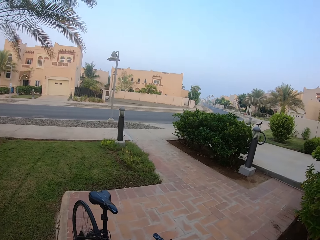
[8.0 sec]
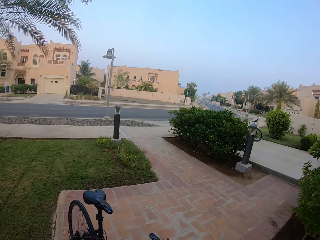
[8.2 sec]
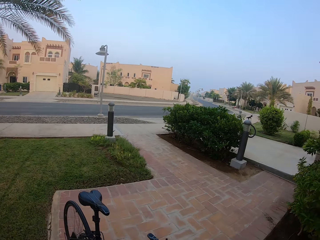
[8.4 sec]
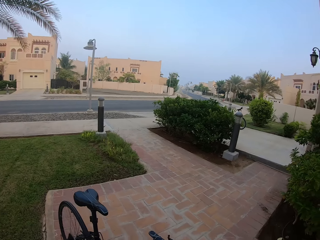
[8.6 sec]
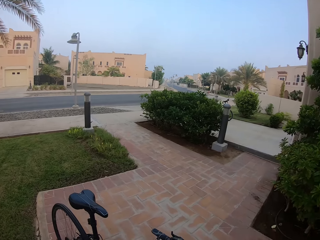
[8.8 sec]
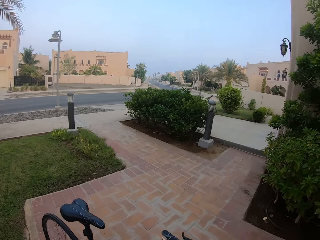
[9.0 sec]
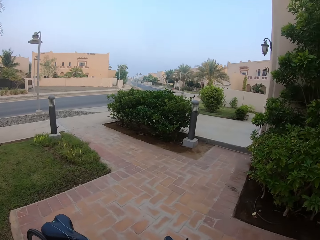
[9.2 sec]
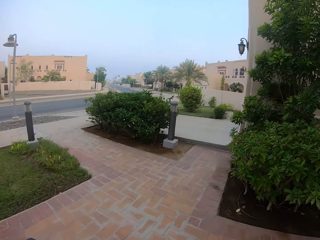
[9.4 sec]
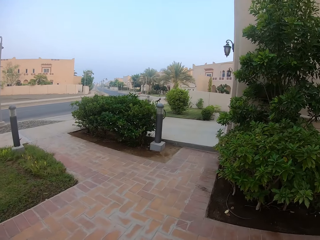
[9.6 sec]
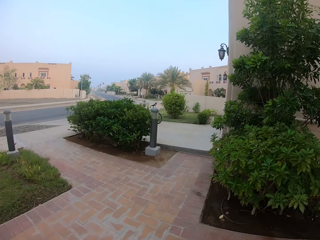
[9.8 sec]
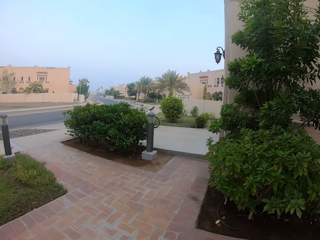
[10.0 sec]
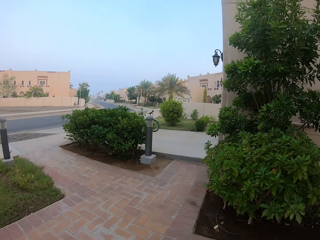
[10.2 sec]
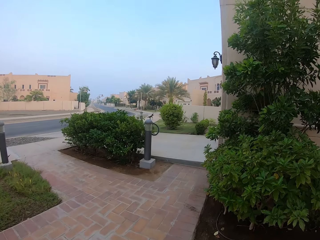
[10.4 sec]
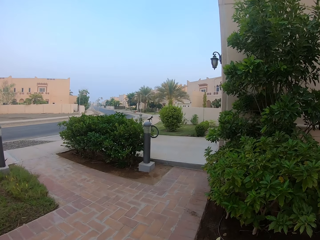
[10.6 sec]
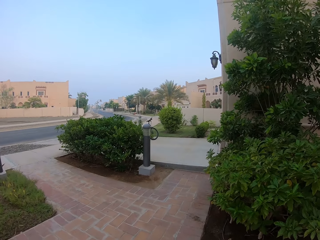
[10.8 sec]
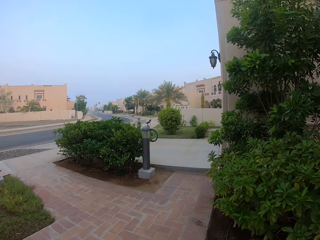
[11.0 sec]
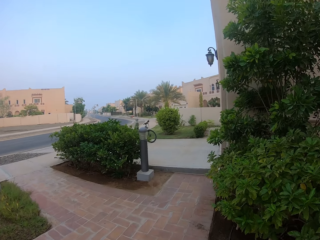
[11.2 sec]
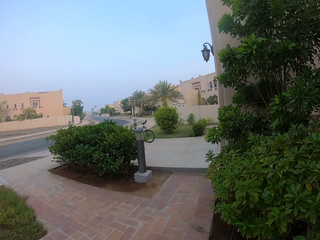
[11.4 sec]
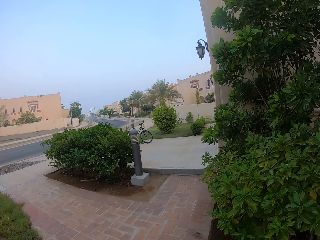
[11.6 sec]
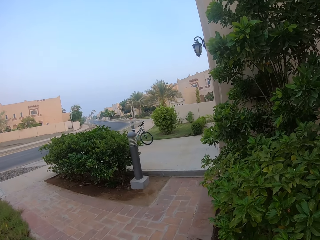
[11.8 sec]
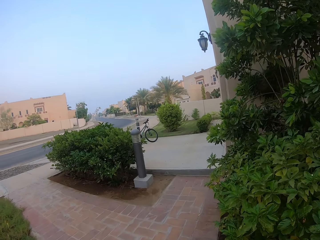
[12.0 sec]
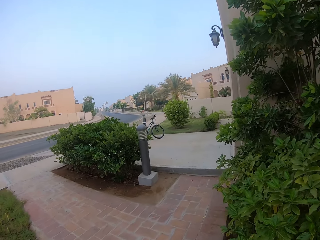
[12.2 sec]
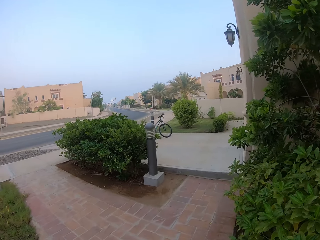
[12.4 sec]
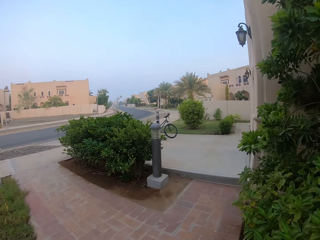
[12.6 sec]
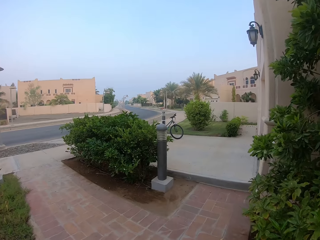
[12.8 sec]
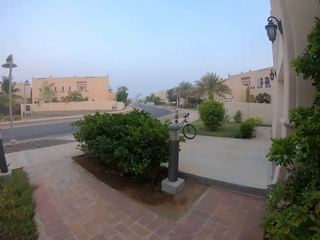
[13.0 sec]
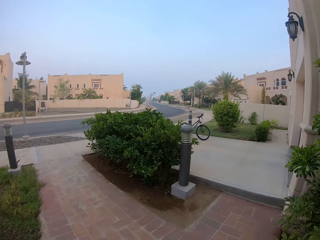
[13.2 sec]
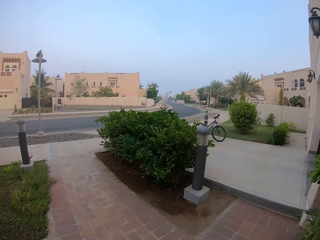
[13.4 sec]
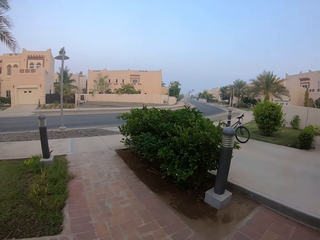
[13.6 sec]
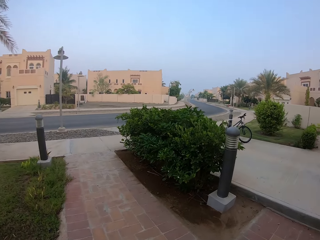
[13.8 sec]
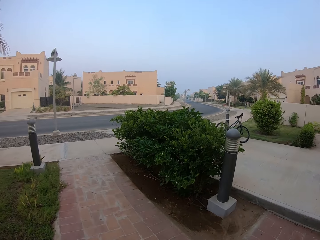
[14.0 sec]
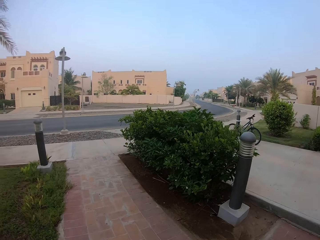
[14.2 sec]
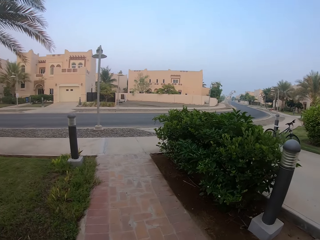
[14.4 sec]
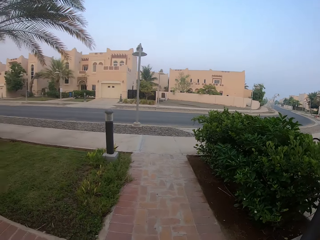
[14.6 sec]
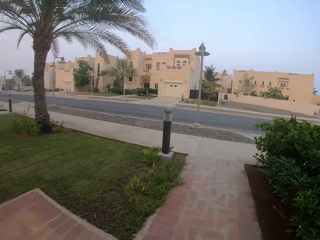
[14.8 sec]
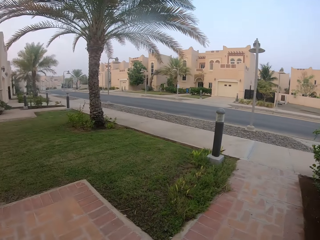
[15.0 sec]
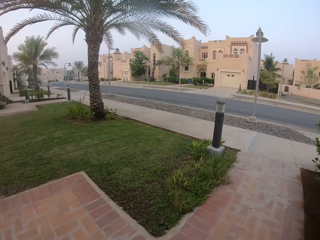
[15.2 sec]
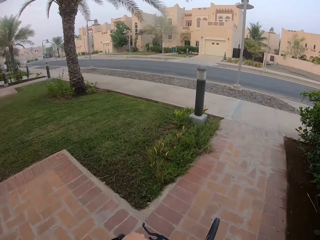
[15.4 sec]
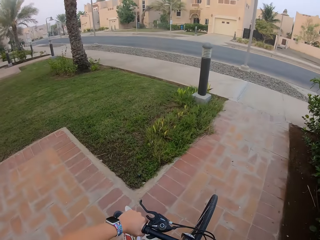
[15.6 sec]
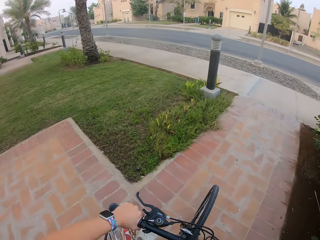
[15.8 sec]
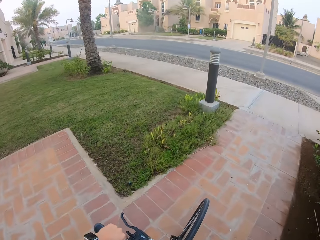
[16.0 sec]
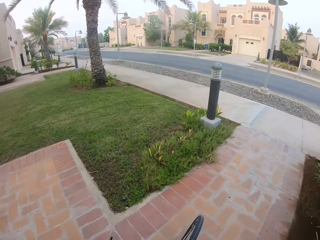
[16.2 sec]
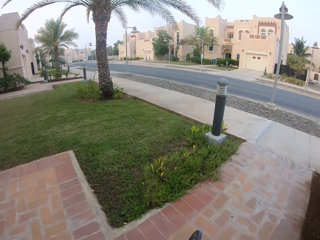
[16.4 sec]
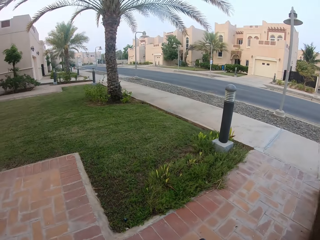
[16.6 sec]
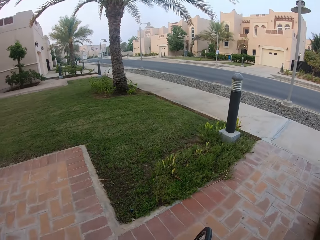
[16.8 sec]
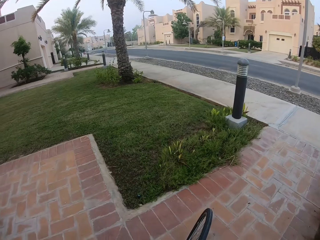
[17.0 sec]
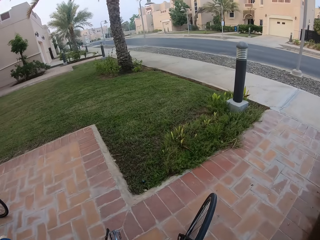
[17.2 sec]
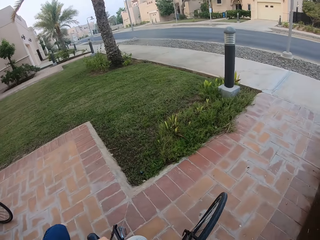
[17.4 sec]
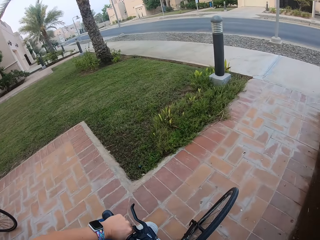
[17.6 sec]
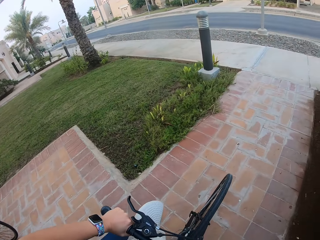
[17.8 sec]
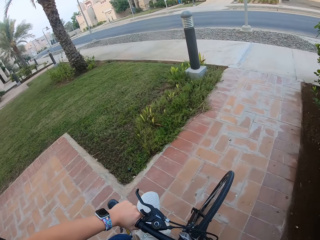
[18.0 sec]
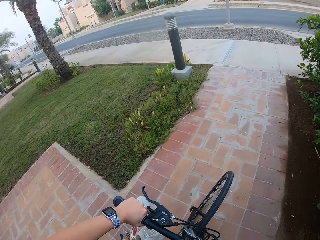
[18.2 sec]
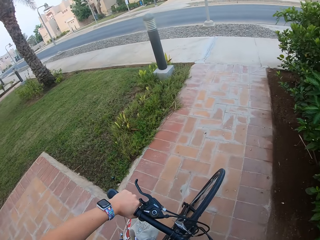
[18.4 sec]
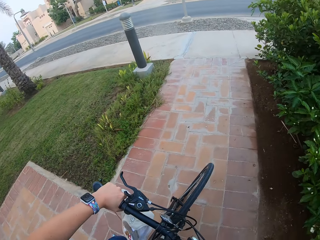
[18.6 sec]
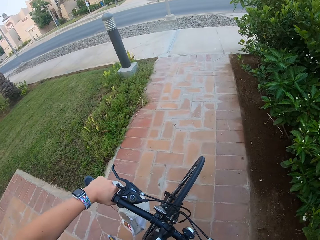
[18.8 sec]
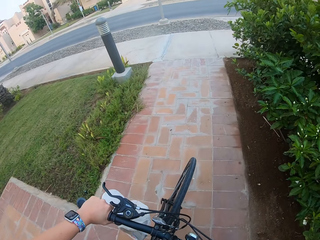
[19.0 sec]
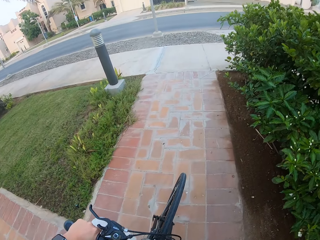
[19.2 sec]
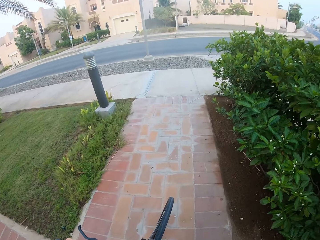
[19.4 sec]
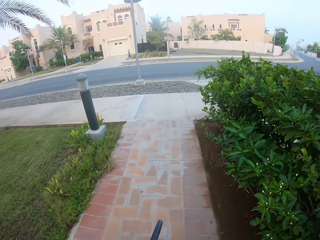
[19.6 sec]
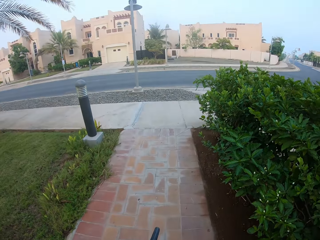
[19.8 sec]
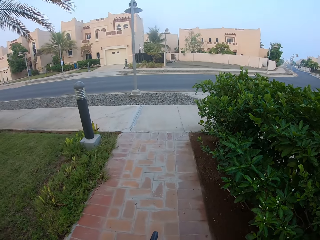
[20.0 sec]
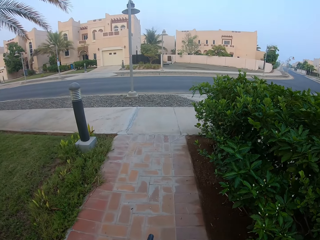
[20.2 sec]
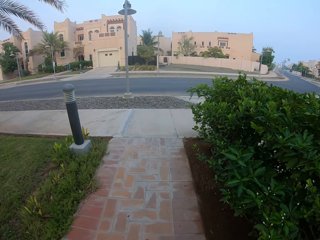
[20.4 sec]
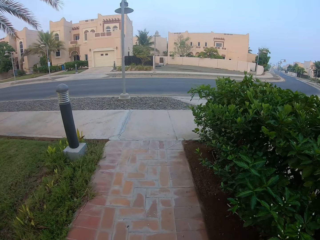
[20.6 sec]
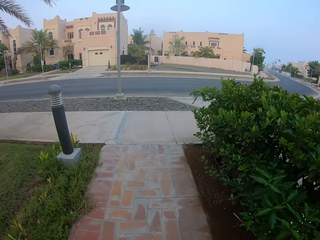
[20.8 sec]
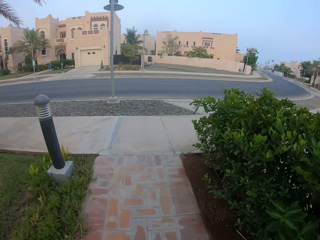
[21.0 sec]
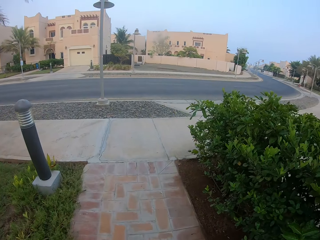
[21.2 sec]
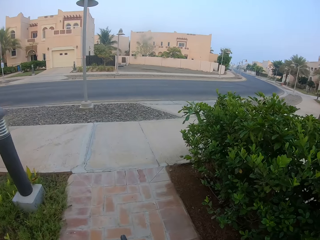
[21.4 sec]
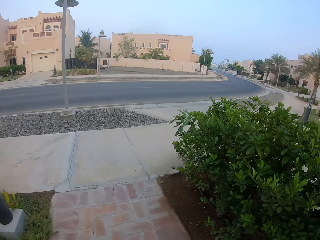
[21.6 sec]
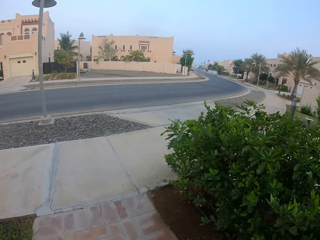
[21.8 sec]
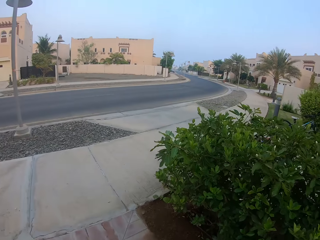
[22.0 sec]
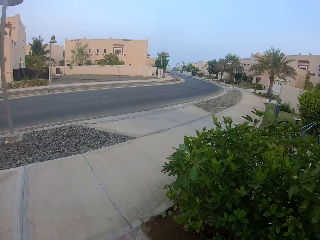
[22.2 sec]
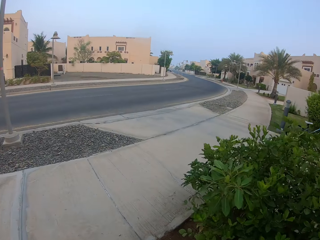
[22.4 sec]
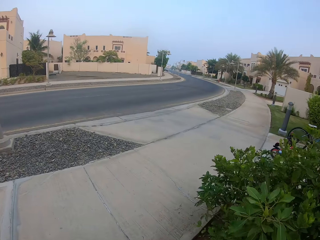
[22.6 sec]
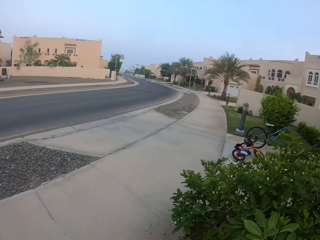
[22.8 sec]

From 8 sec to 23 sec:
The camera wearer pulls a bicycle. They take the bicycle. They cycle. They get on the bicycle.

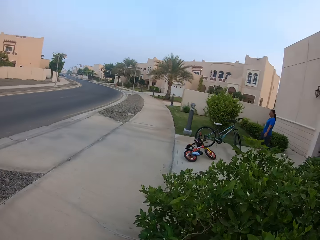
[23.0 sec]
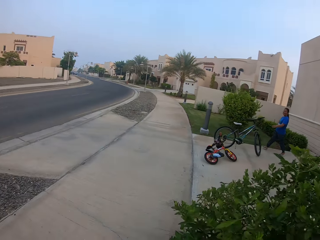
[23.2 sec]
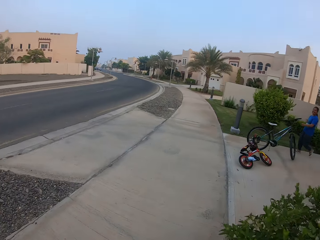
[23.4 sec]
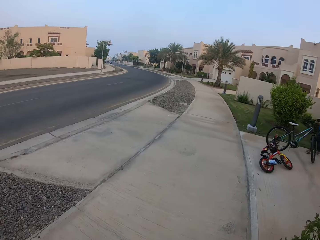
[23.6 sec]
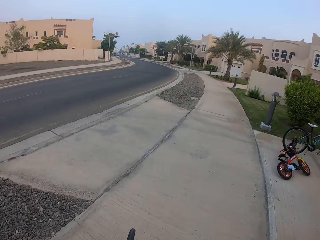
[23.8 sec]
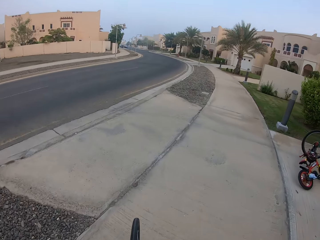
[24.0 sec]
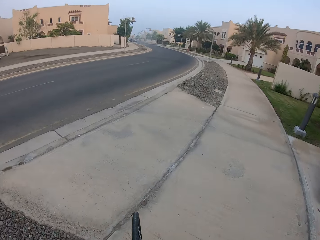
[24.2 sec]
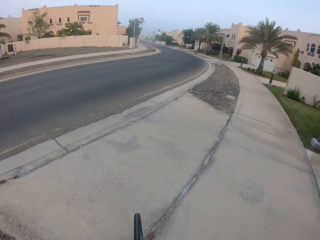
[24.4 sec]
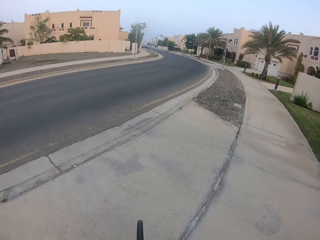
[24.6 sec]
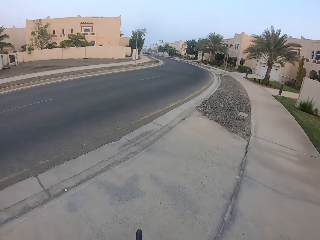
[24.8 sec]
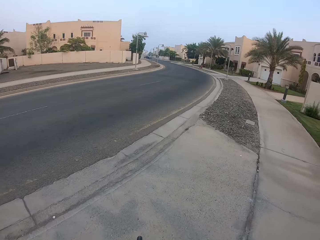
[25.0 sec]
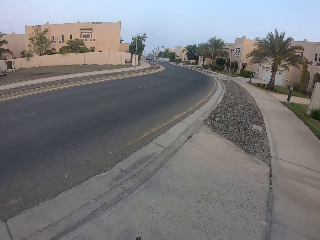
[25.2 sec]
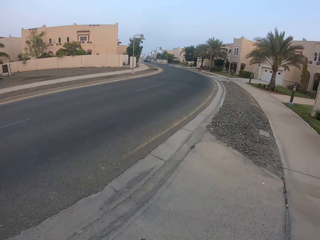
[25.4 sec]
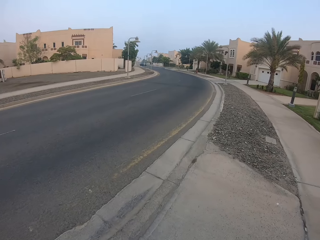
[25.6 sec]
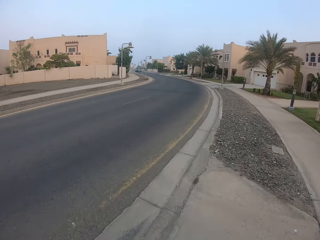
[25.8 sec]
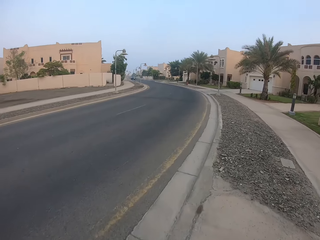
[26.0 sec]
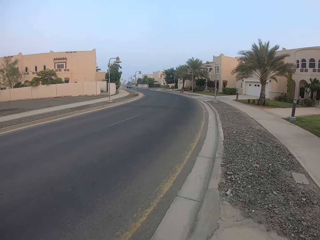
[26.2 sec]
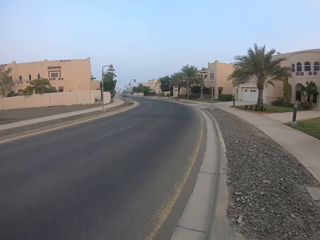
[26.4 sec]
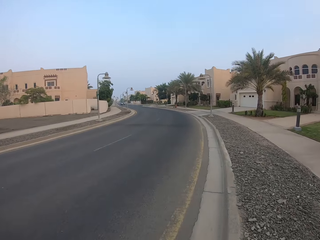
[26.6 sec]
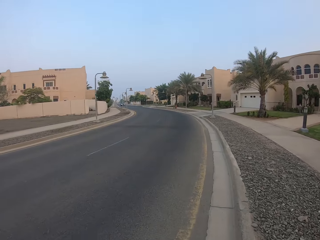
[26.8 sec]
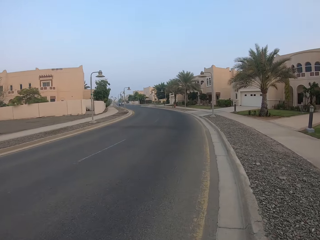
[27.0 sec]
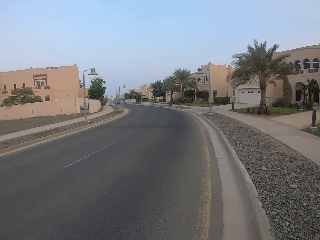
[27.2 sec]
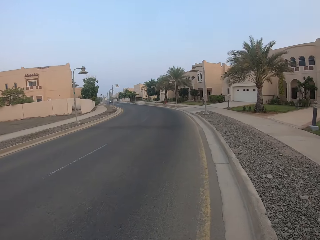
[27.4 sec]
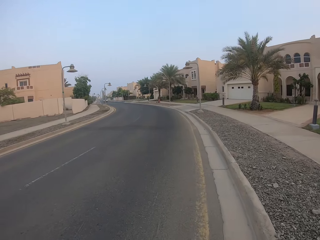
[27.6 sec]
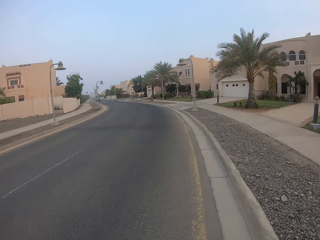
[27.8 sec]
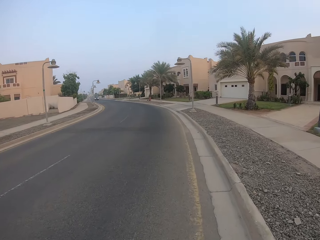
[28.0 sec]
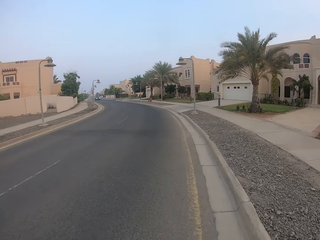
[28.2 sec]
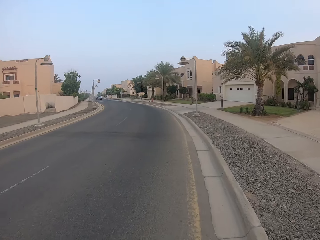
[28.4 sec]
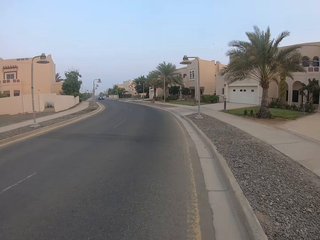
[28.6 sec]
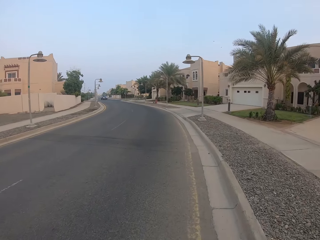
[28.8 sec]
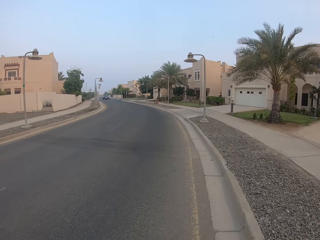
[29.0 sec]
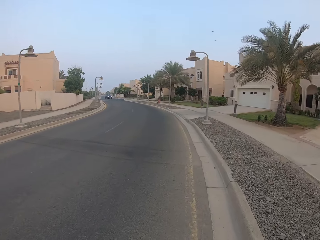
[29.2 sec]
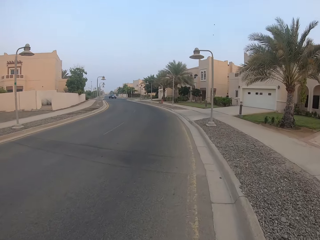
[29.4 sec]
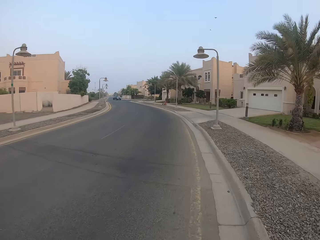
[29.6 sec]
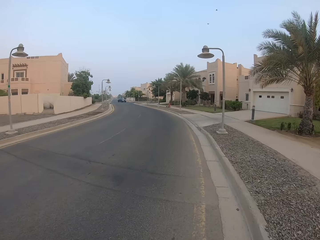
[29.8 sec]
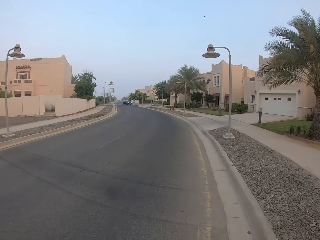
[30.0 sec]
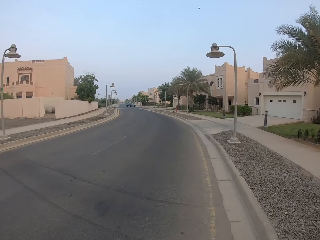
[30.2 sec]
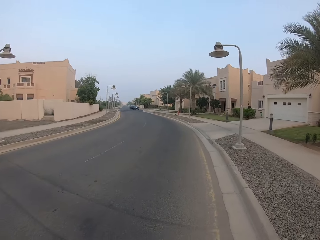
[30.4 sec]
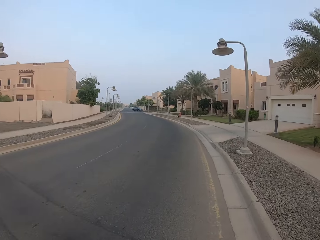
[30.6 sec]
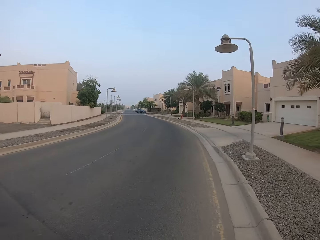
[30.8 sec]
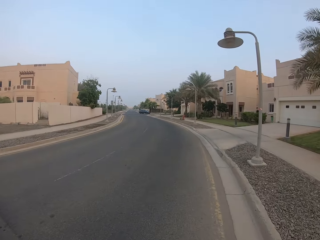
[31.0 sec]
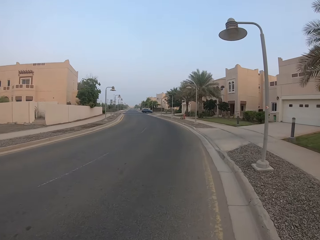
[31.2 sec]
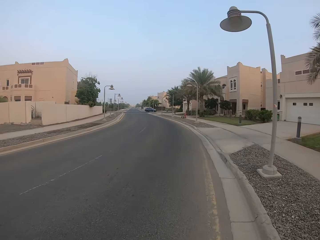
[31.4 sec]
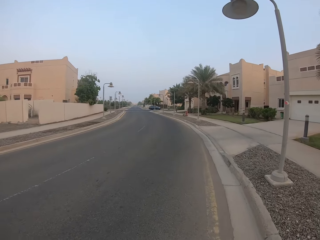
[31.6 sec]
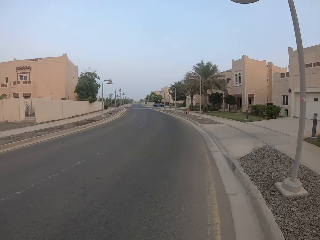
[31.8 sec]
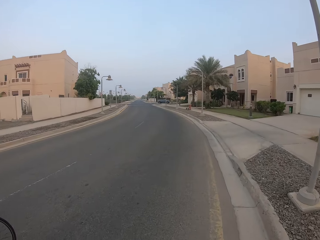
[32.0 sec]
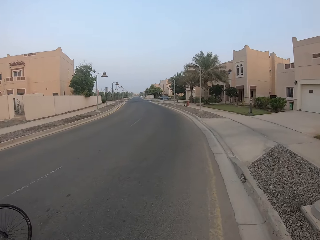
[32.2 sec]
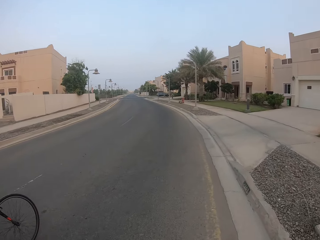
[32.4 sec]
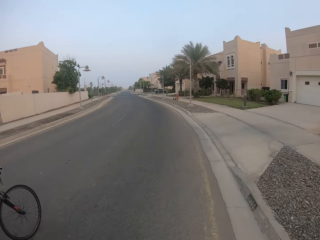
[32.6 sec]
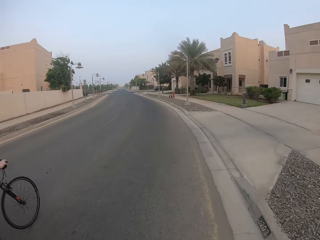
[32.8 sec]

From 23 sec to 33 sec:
The camera wearer rides a bicycle on the road.
